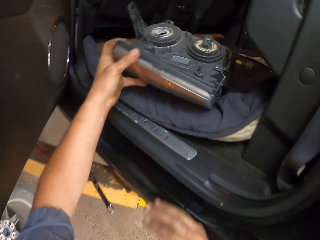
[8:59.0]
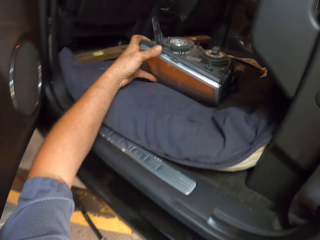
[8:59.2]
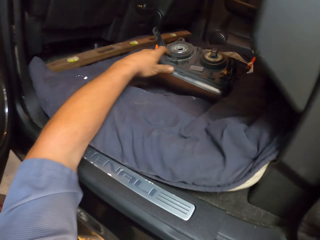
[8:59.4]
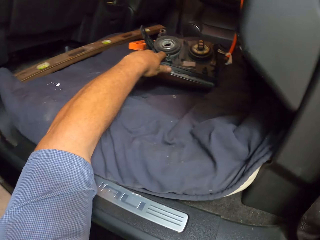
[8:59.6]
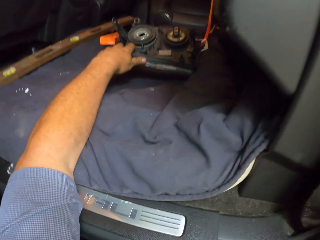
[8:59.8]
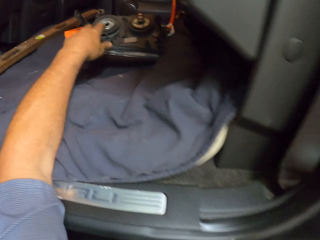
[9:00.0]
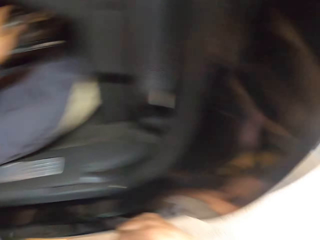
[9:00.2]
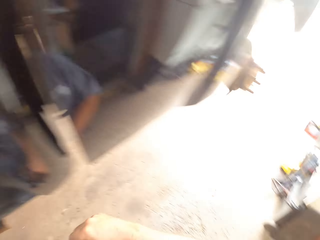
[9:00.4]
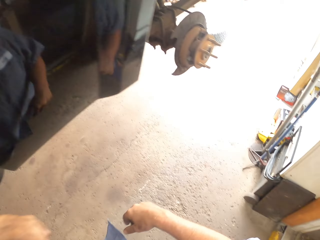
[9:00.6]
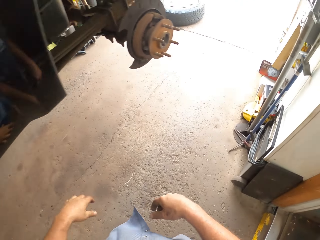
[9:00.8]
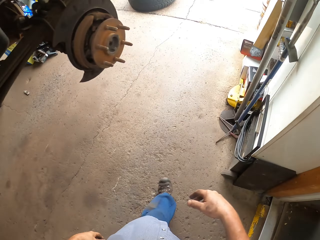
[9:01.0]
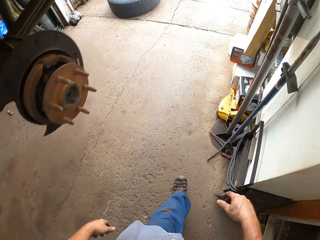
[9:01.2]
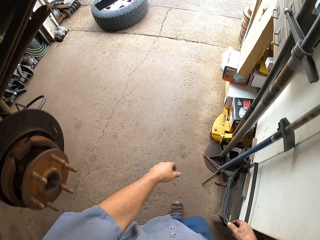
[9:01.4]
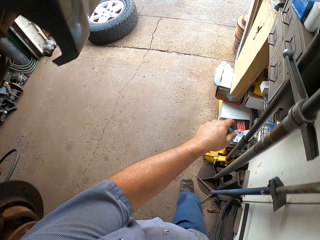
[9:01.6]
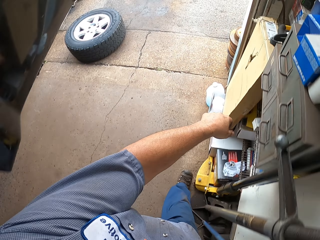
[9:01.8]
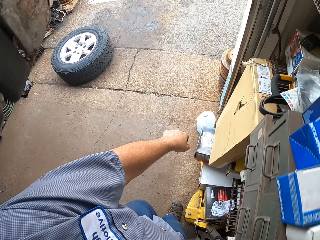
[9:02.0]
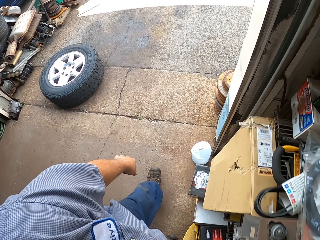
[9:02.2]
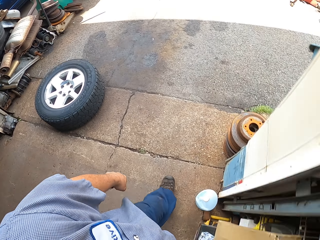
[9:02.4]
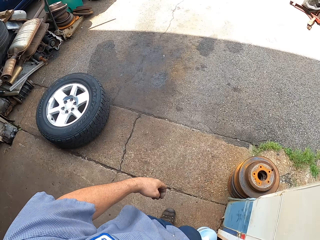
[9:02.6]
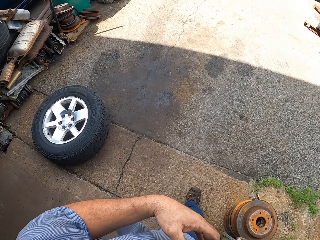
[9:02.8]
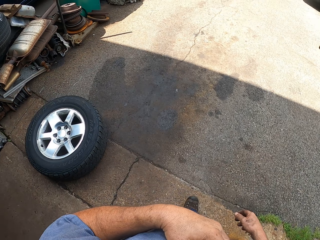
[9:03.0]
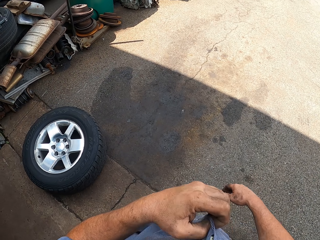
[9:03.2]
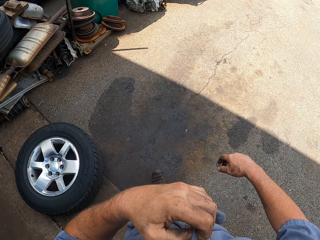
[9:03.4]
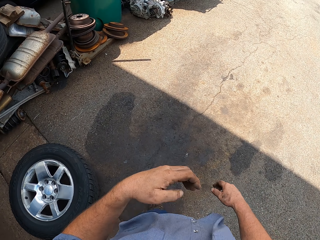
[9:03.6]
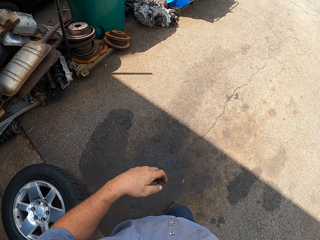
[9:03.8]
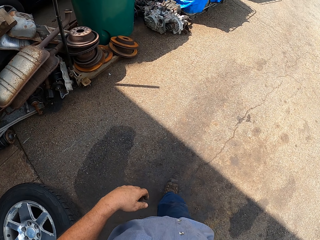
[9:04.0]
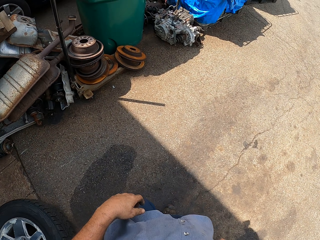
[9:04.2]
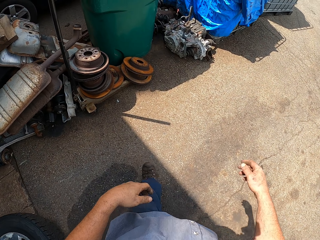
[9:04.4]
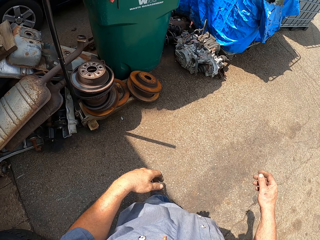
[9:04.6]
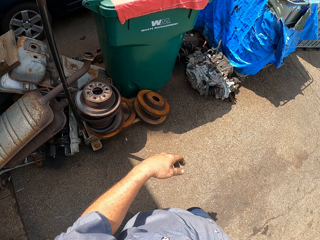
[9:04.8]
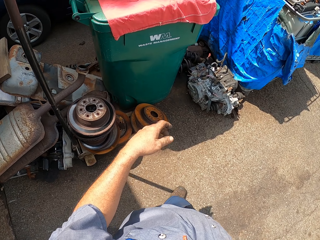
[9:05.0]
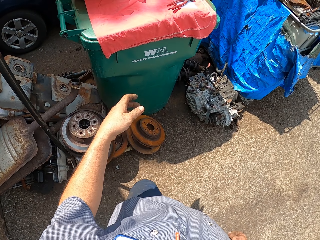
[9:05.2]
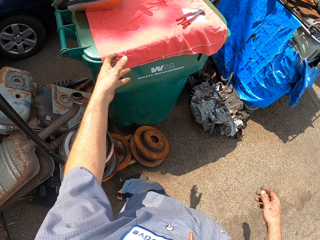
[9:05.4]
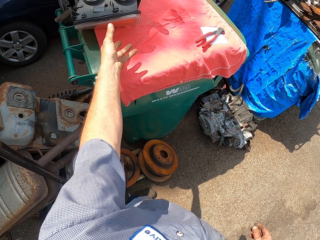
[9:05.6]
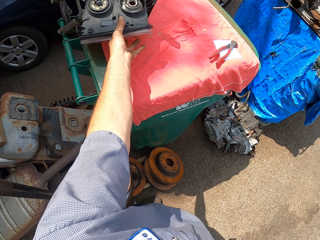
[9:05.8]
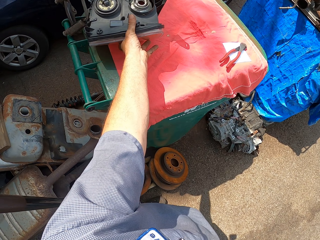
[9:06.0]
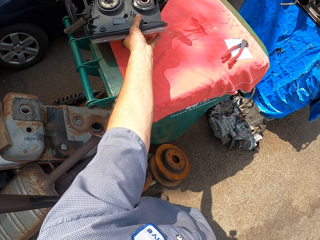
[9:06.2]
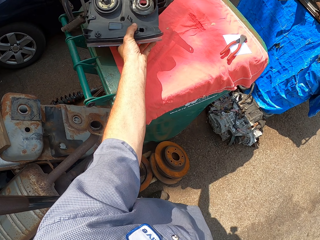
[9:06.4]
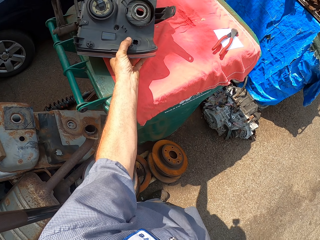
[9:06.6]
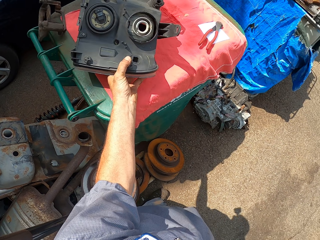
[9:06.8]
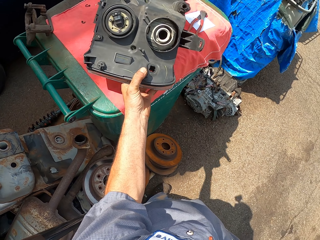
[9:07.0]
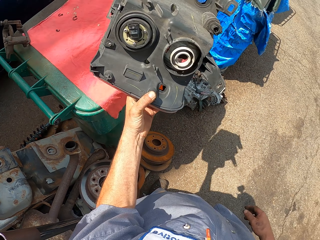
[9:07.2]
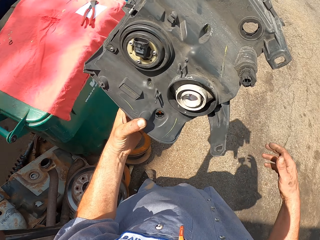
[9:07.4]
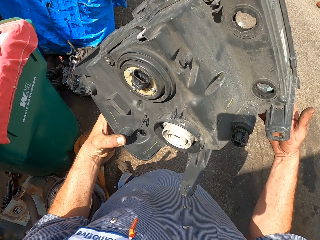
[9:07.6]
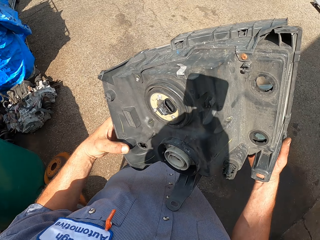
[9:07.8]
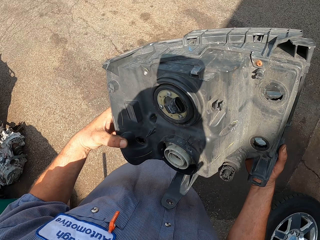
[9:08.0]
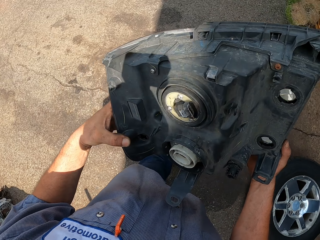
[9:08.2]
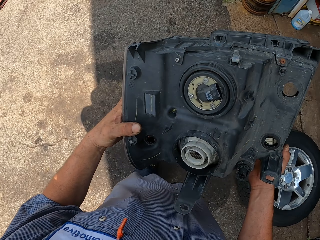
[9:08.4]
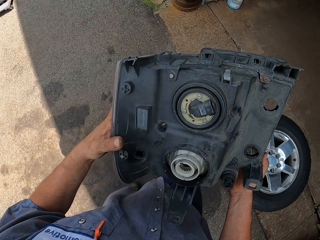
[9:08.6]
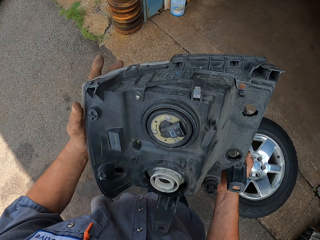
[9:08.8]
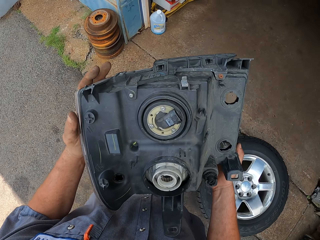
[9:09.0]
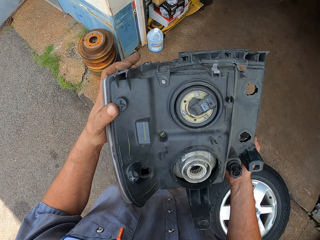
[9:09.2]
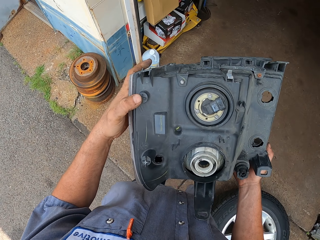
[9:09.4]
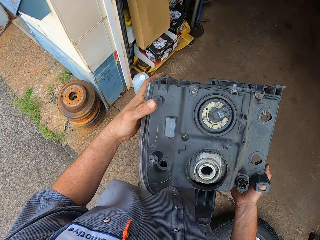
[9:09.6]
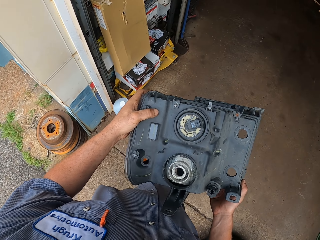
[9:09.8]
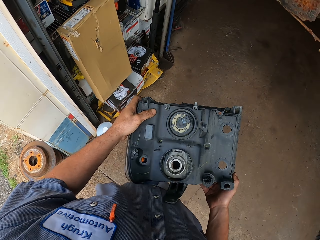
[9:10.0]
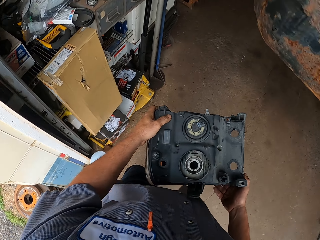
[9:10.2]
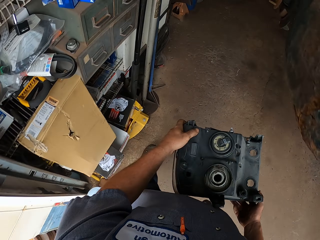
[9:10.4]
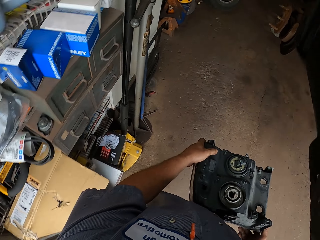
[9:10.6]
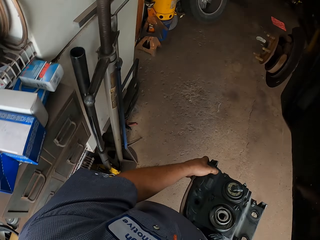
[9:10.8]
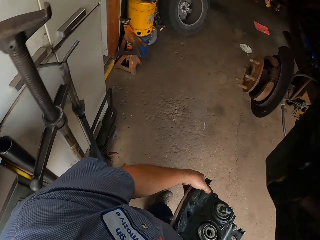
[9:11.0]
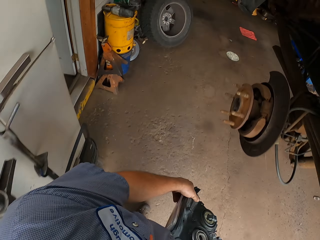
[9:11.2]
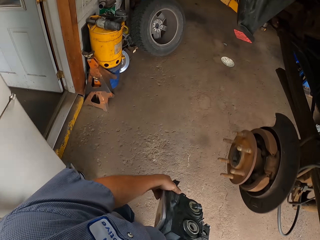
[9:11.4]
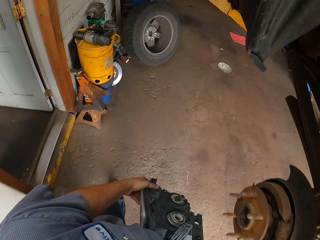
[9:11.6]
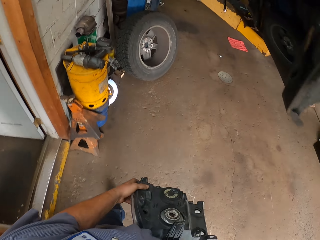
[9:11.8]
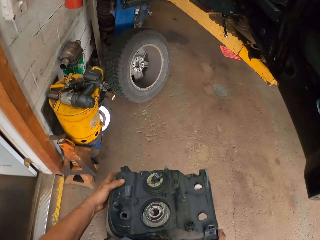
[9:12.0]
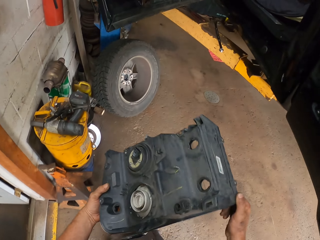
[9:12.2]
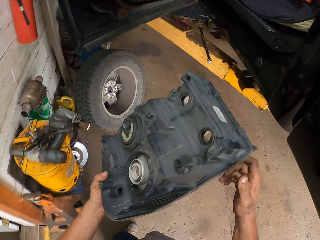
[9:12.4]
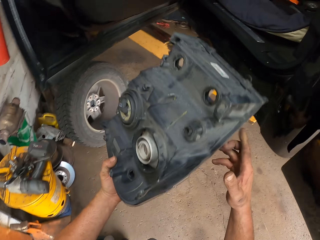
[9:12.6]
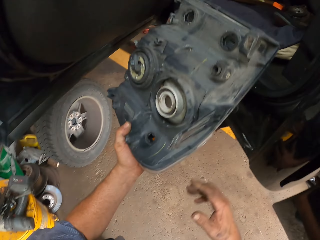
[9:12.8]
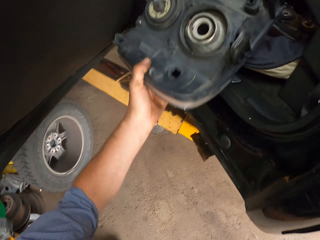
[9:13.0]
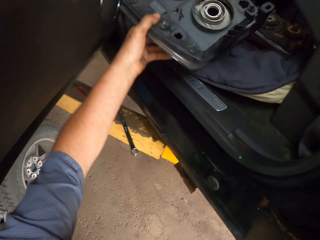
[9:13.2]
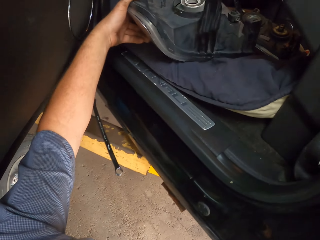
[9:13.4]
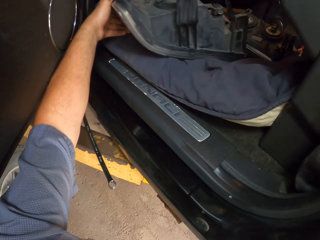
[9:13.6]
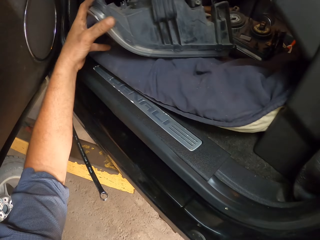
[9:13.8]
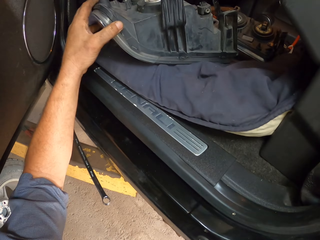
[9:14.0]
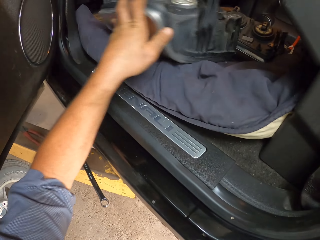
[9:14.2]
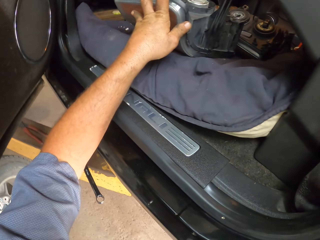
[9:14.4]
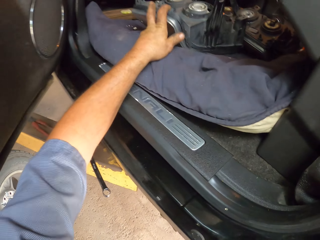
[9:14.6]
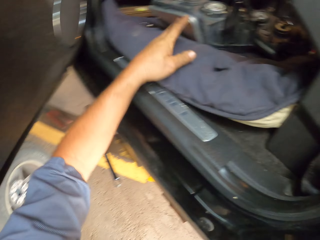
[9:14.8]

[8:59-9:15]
The camera wearer puts something on the car. He walks around. He pulls his clothes. He walks around. He lifts the left hand. He picks up the car spare lights. He lifts something. He walks around. He lifts something. He places the car spare lights inside the car.

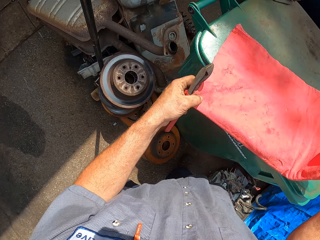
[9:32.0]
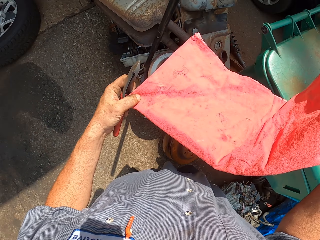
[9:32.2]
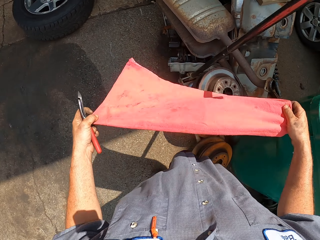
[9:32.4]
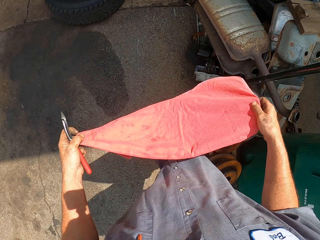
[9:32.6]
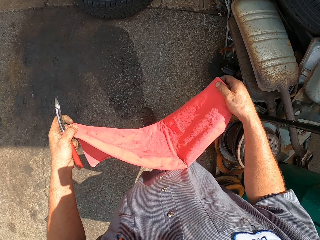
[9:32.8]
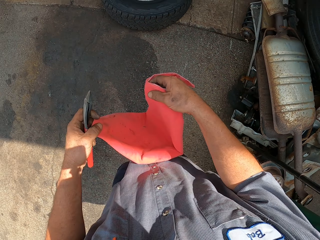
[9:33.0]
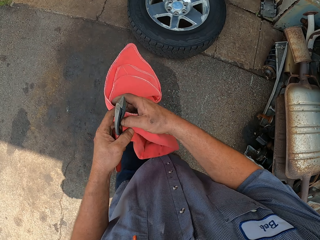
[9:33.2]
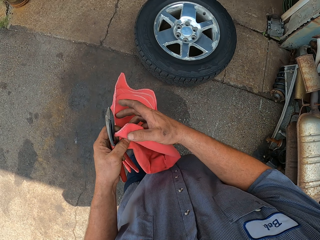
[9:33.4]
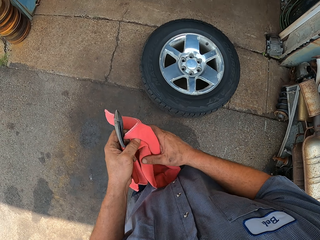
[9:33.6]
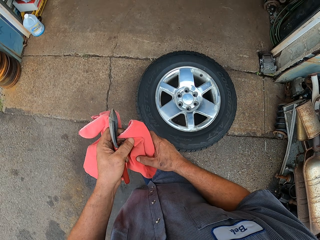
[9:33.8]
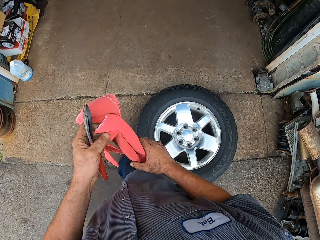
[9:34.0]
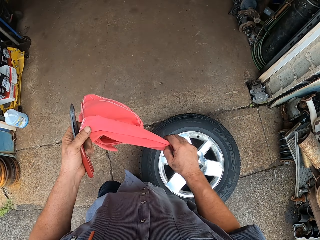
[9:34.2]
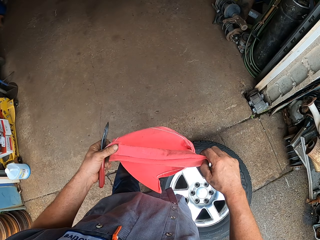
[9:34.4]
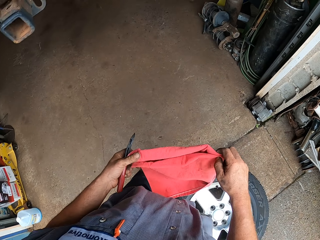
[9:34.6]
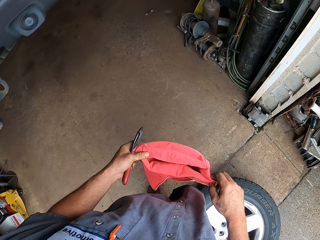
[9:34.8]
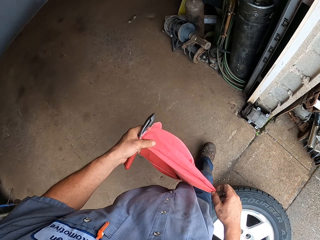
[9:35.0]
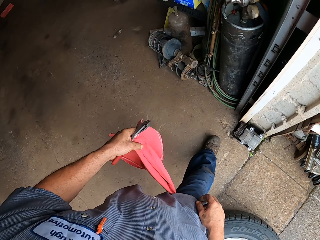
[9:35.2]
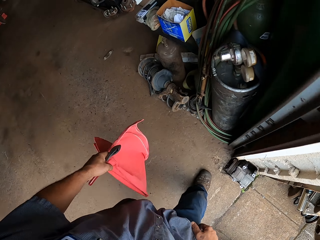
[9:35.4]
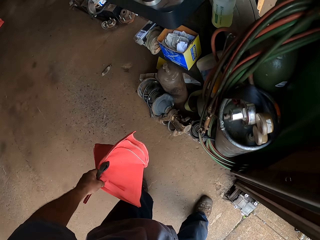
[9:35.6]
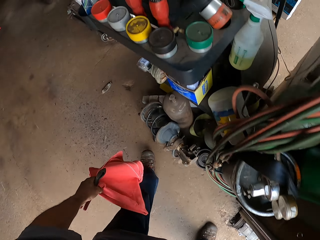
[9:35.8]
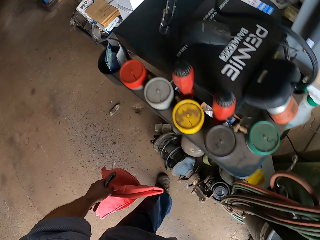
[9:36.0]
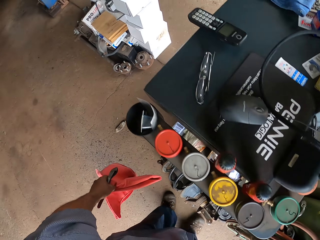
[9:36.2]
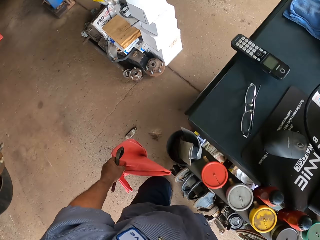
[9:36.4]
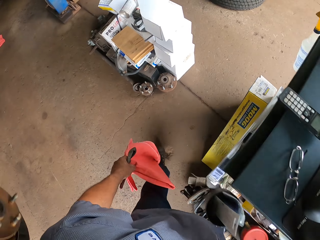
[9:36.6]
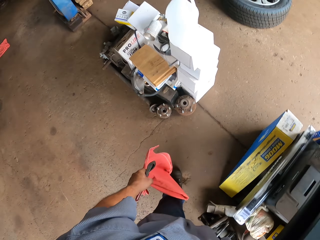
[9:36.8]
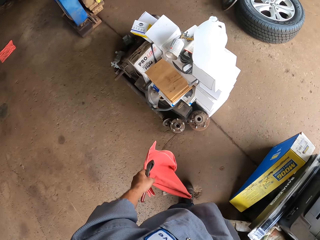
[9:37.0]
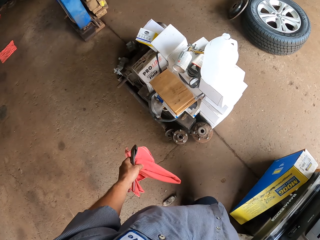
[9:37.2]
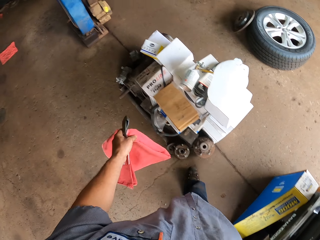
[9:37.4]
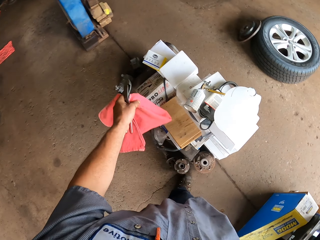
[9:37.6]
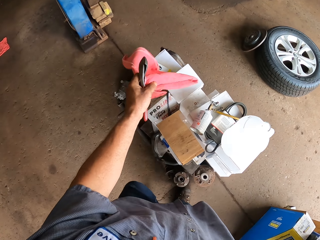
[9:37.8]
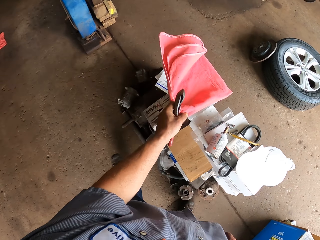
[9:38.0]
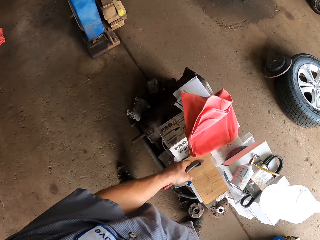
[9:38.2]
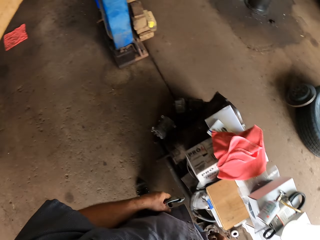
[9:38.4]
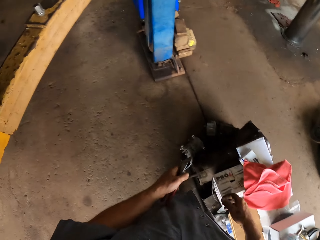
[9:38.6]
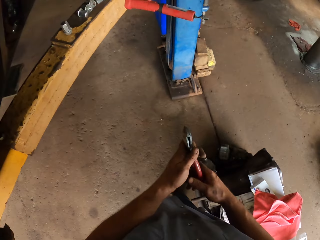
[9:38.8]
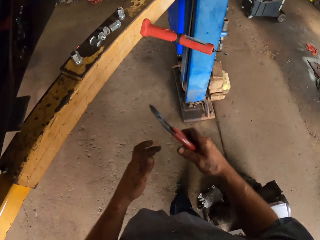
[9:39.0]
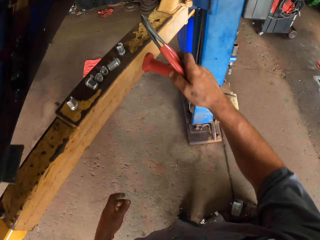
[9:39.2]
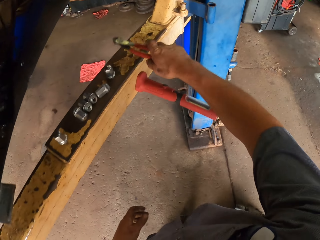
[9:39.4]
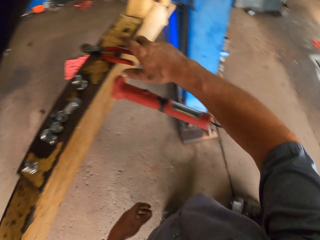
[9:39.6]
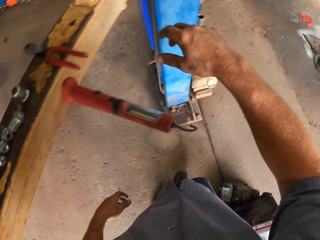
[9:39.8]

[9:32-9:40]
The camera wearer lifts the cloth. They walk around. They drop the cloth. They lift the pliers. They put down the pliers.
